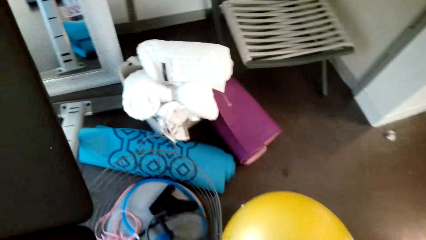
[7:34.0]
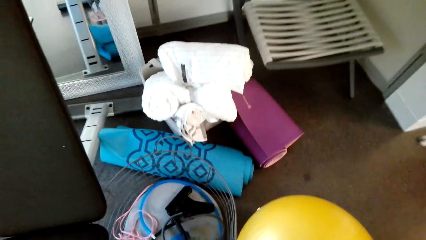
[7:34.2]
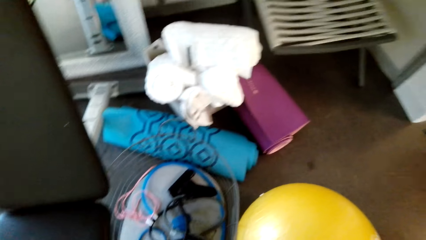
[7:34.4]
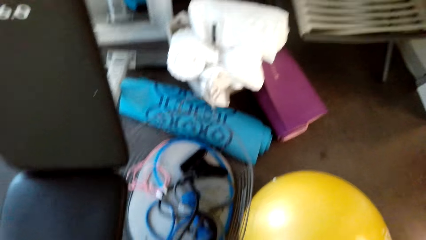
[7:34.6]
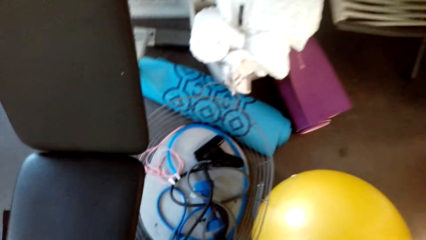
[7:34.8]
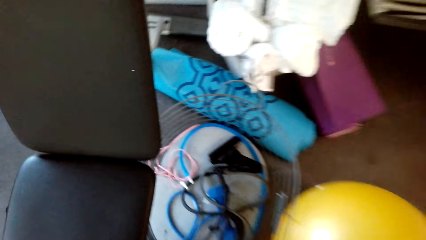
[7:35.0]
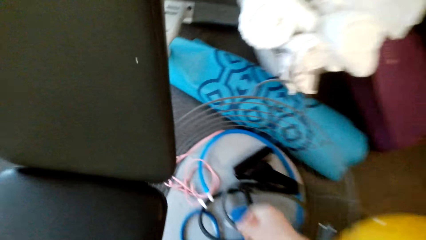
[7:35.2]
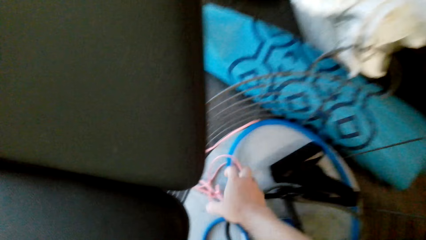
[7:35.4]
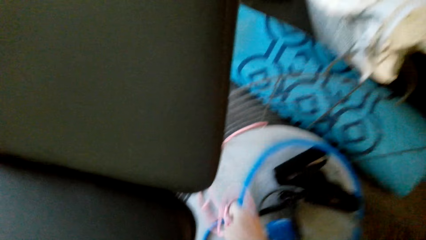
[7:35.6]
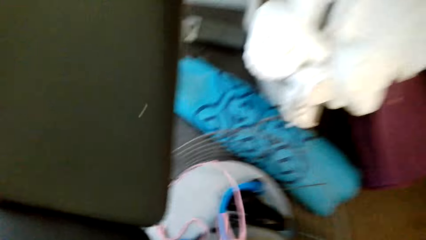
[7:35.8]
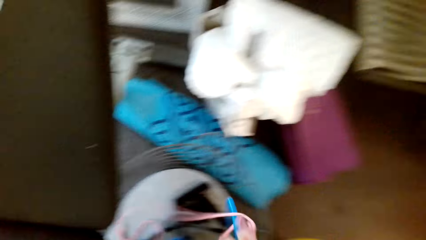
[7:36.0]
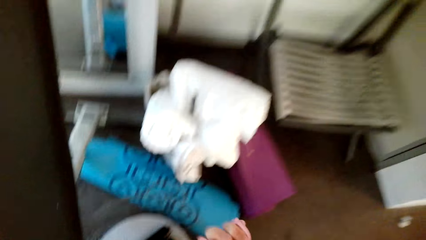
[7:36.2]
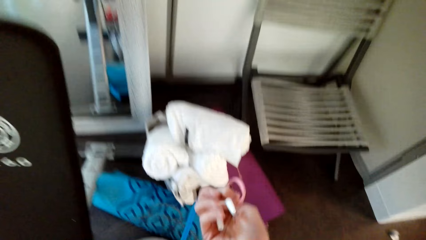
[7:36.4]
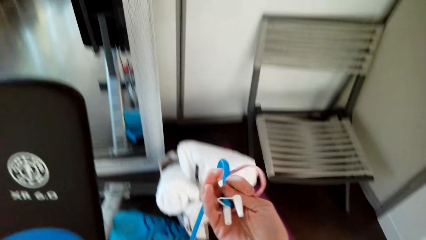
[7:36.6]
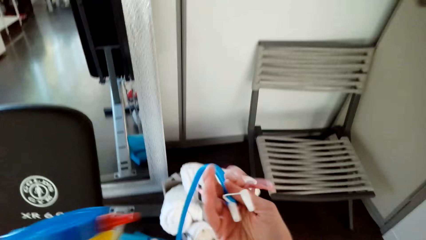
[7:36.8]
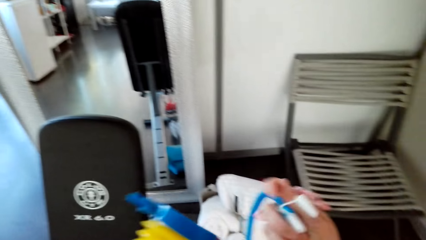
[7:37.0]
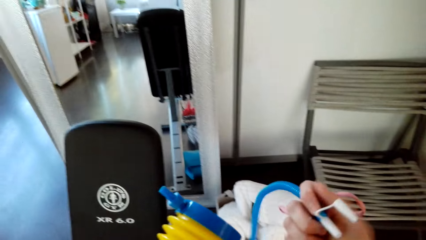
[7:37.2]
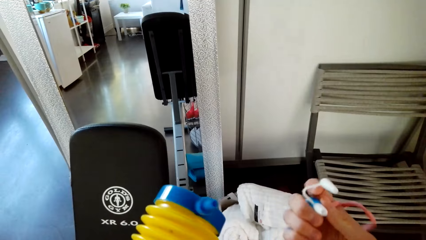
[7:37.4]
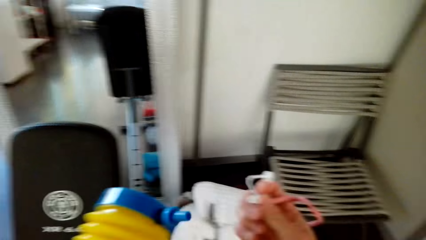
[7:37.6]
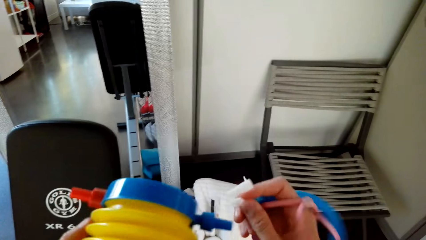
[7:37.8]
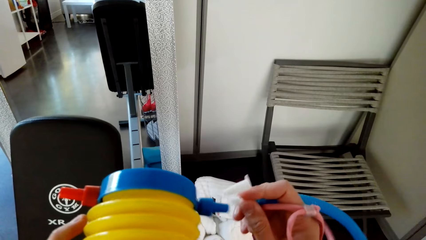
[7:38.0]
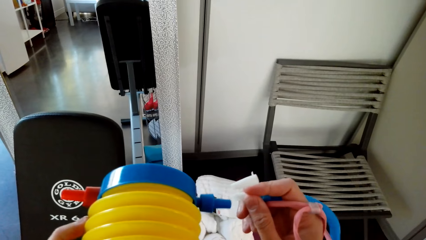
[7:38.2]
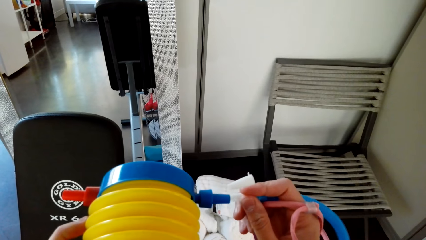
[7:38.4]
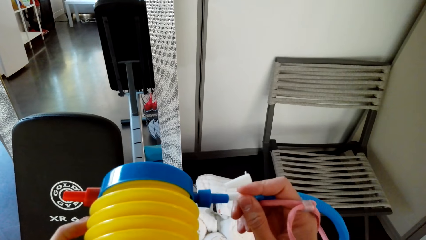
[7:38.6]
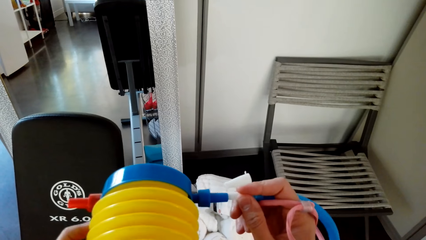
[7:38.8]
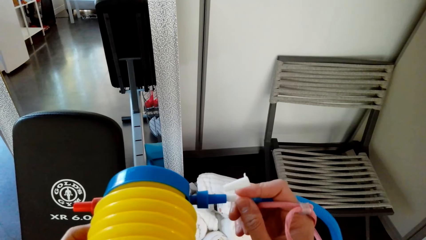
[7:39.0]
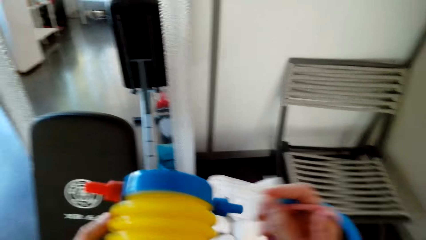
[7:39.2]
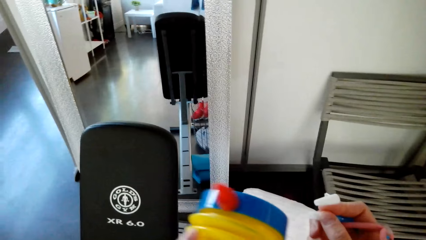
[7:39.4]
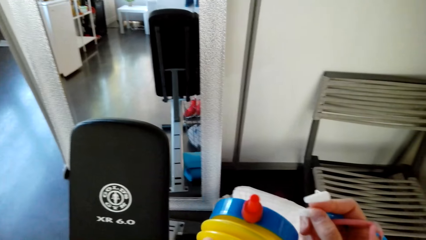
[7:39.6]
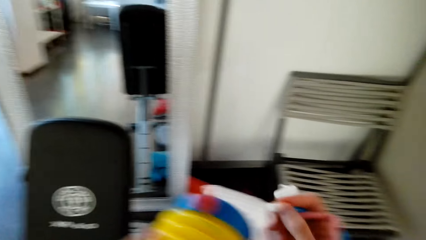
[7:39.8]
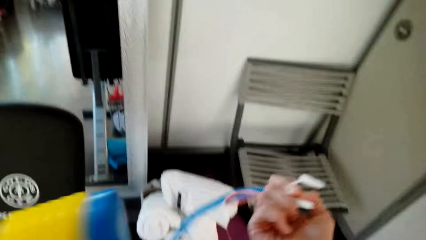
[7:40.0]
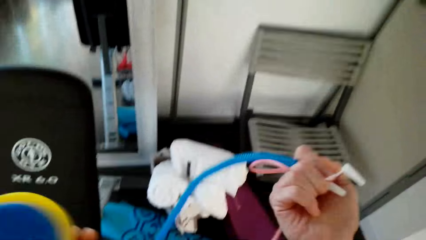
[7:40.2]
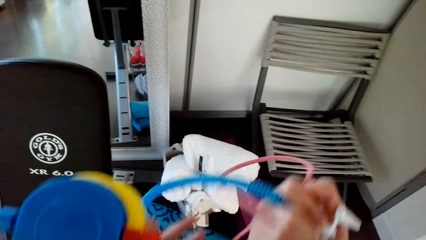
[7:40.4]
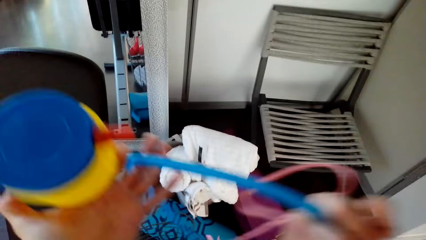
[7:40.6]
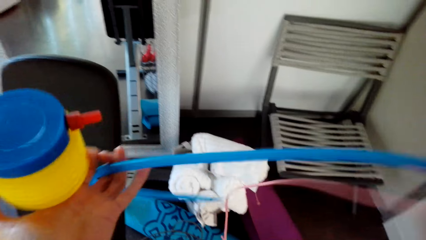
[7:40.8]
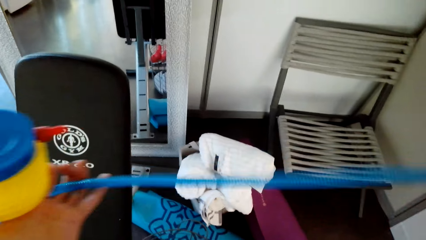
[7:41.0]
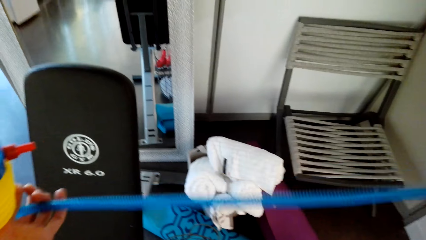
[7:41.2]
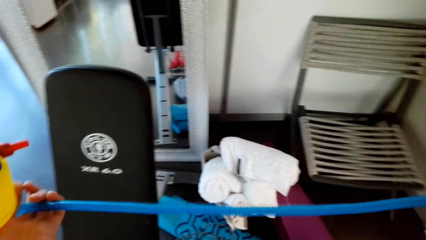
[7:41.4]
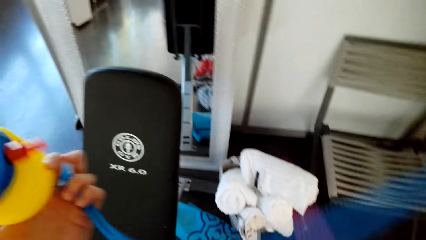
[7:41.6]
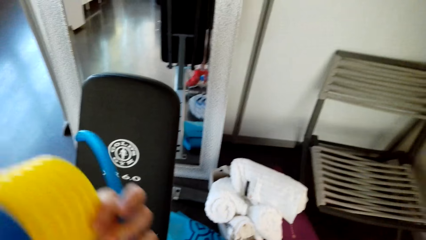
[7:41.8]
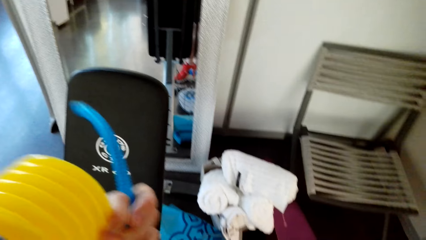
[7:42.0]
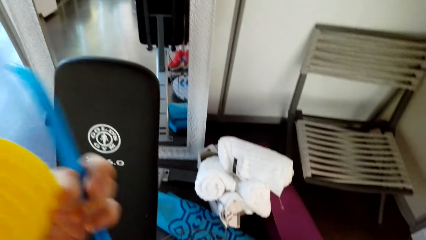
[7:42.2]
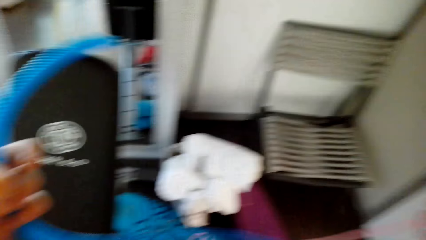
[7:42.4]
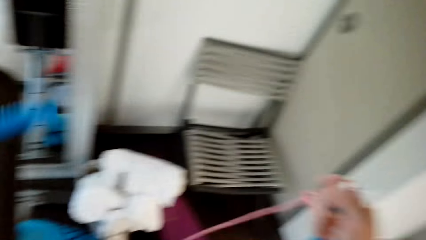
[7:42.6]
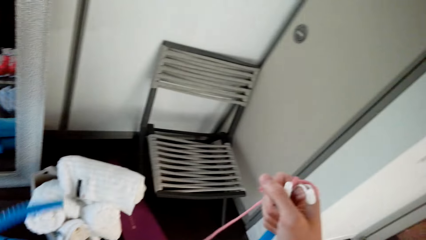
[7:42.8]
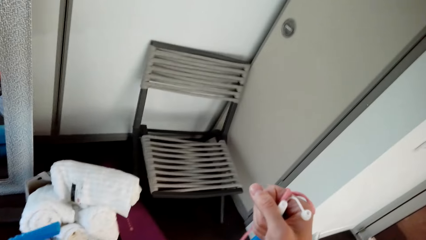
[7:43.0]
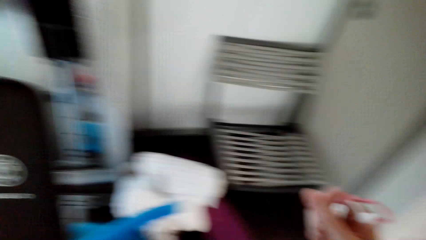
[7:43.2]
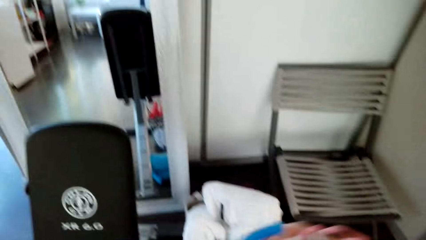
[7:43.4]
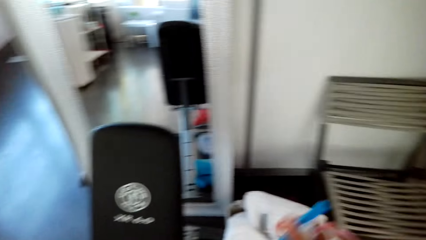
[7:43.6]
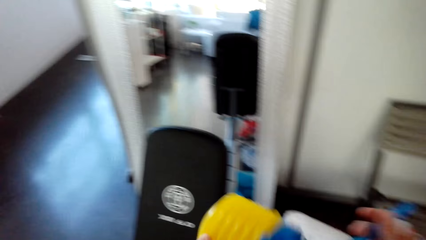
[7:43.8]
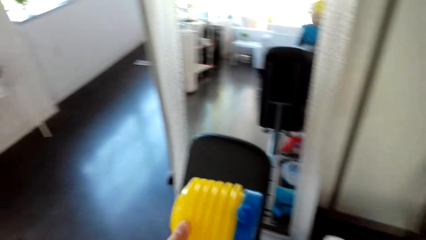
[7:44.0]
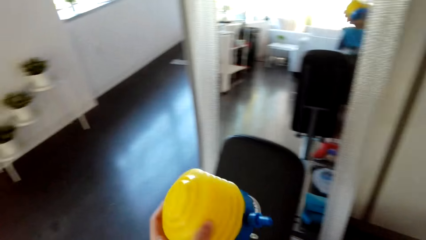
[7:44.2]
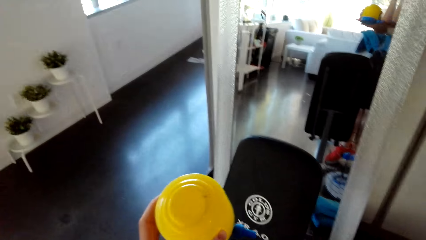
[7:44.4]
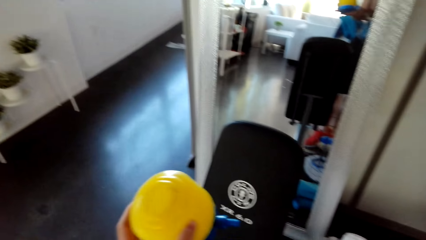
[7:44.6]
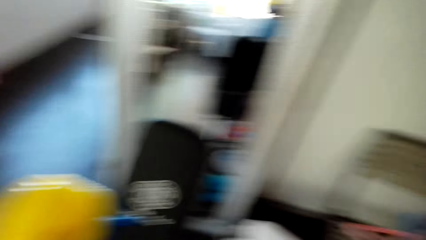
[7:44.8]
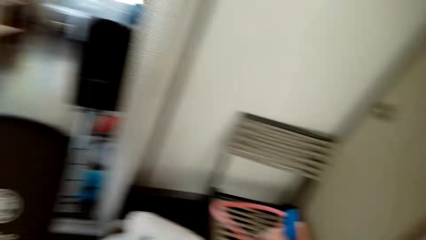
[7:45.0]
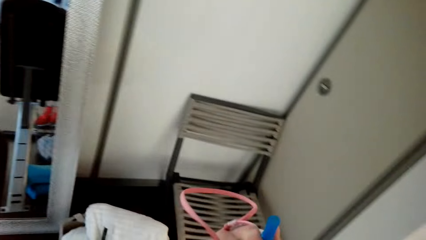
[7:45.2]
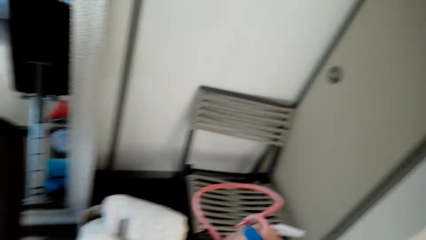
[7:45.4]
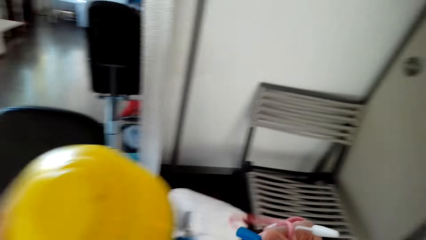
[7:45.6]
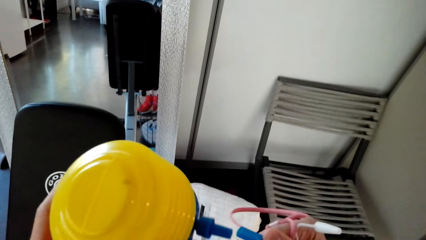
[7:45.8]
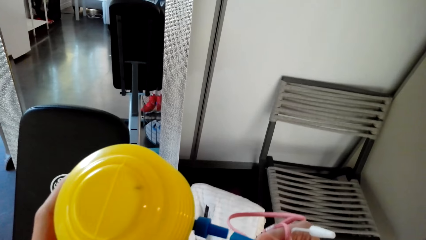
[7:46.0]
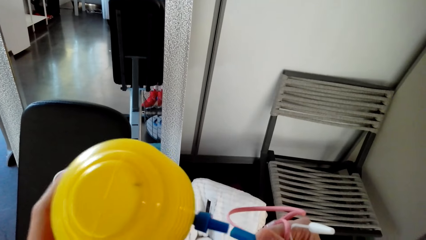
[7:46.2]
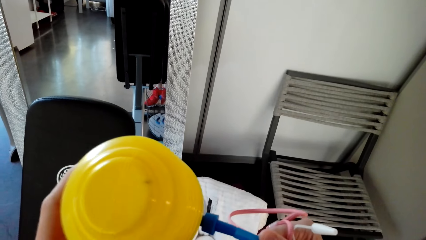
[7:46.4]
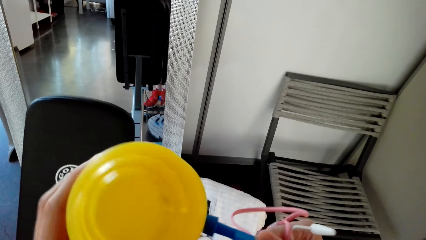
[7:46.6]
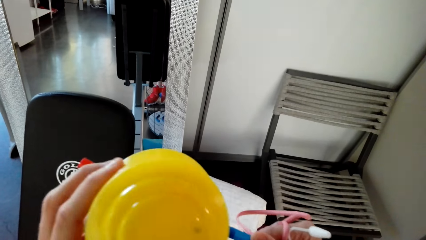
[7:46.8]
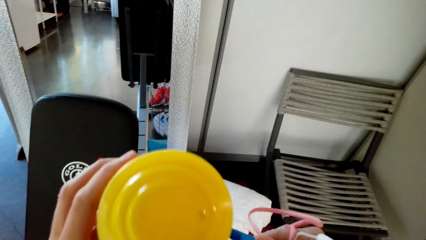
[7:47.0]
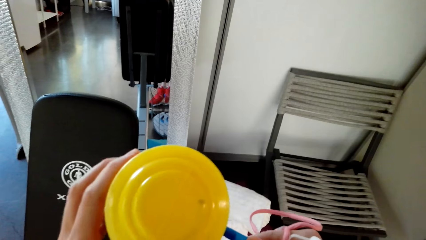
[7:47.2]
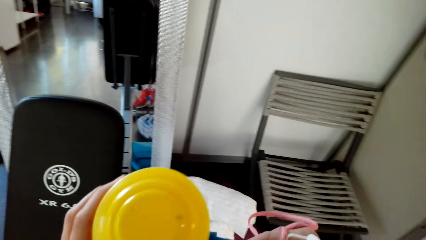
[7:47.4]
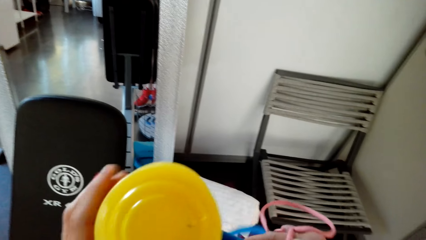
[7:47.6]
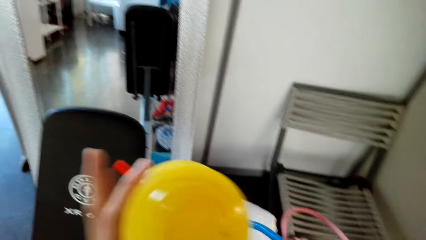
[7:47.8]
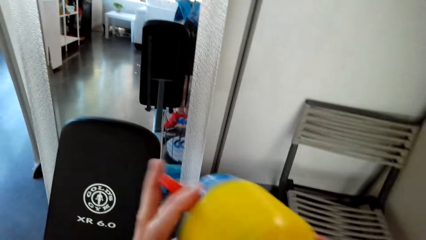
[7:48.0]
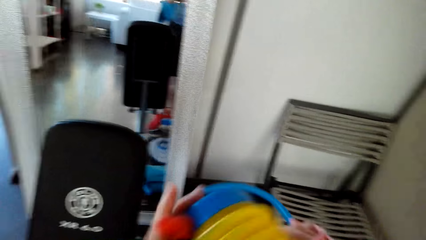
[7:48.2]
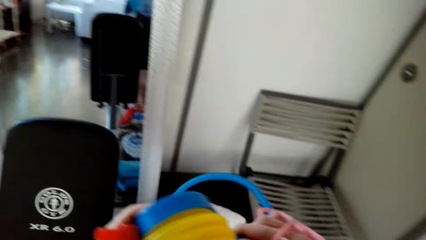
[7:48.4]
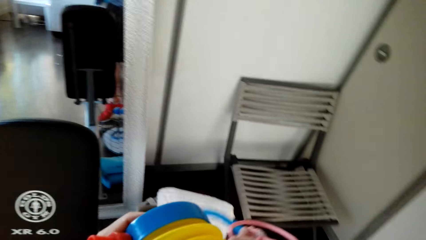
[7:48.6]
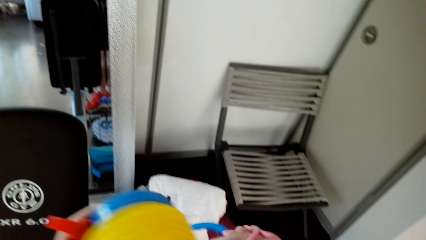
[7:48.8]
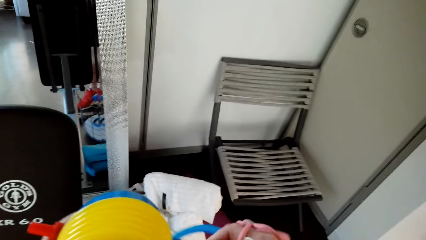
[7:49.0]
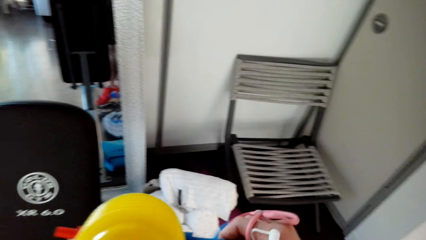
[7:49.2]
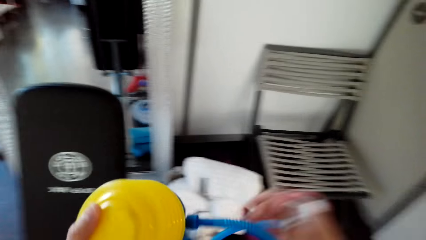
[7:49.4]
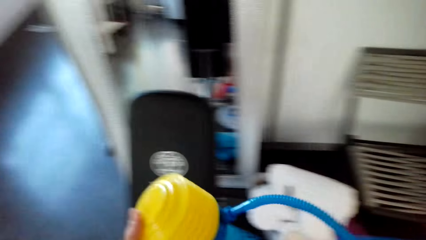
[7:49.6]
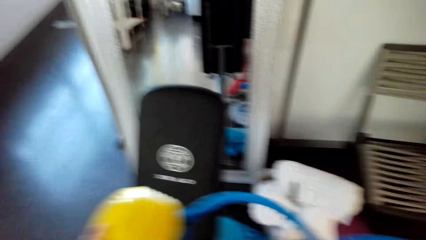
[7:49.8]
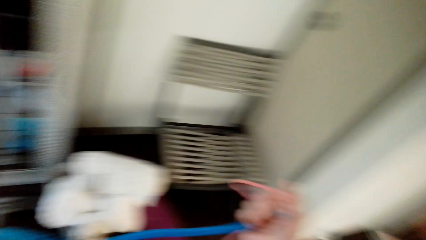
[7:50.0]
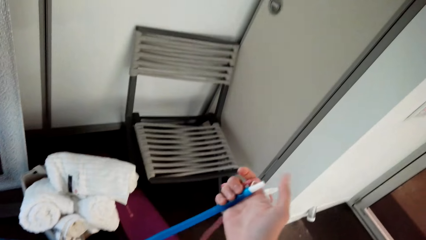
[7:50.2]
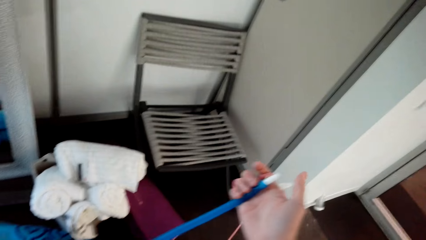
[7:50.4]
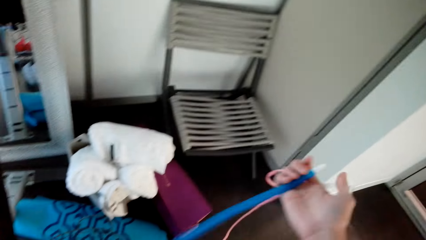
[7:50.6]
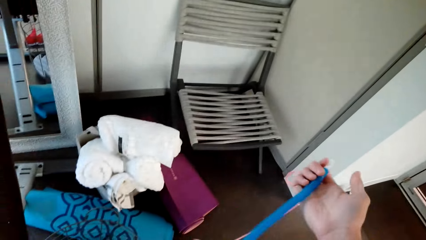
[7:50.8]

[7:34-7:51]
The camera wearer takes a rope. They hold a plastic wire. They attach the rope with the container. They take the rope.
